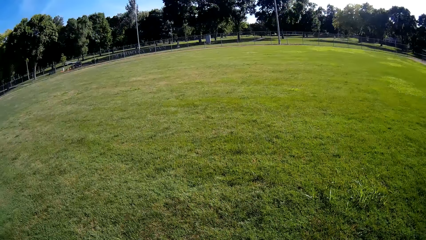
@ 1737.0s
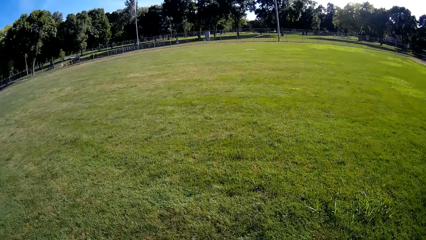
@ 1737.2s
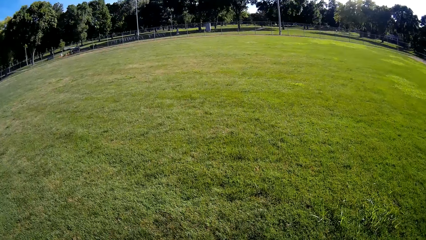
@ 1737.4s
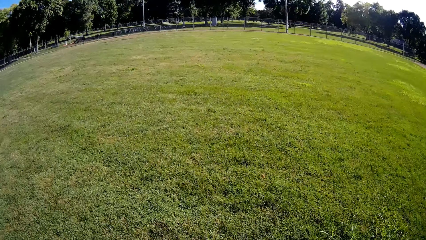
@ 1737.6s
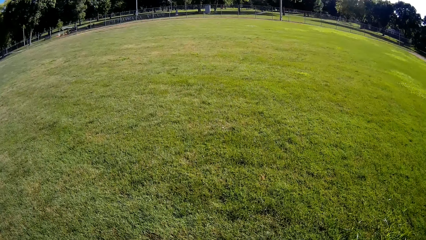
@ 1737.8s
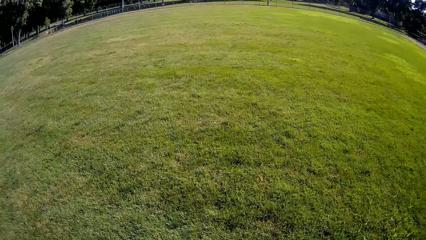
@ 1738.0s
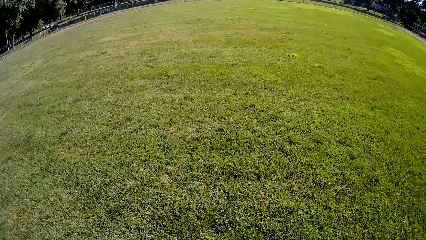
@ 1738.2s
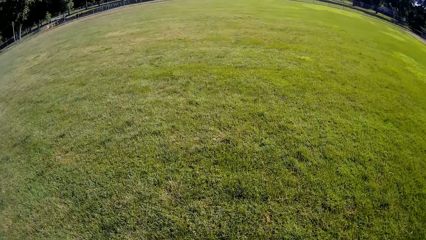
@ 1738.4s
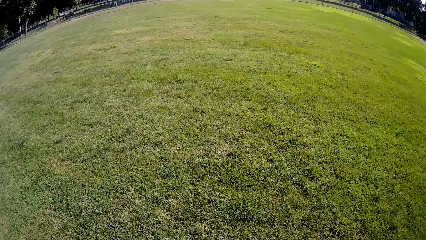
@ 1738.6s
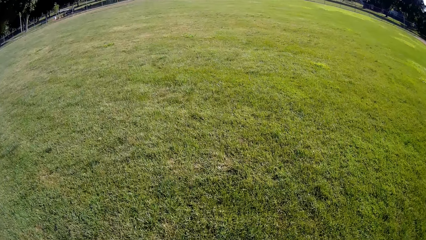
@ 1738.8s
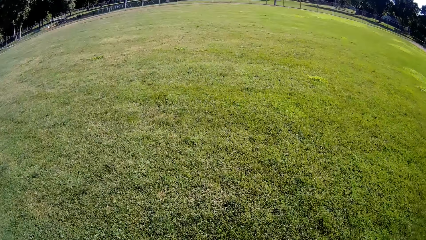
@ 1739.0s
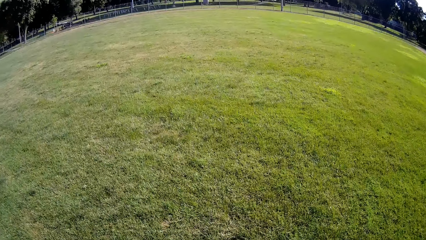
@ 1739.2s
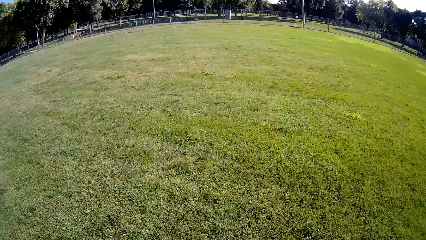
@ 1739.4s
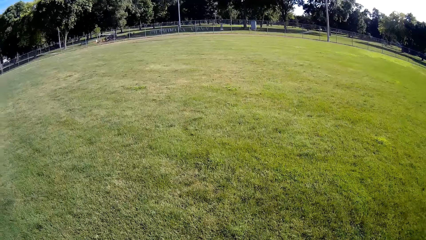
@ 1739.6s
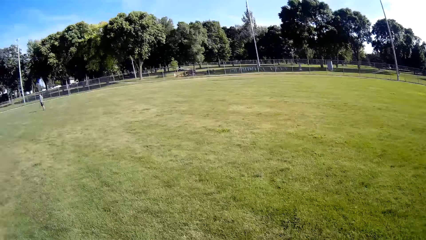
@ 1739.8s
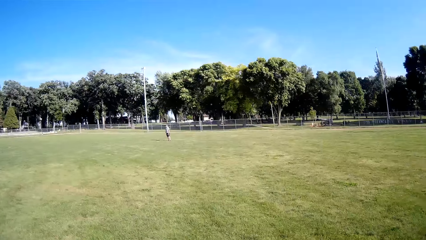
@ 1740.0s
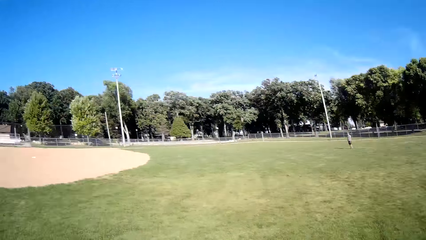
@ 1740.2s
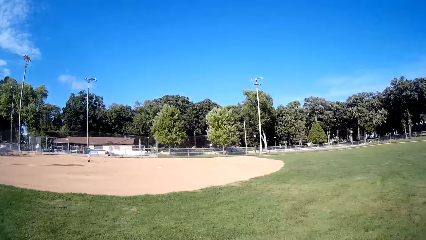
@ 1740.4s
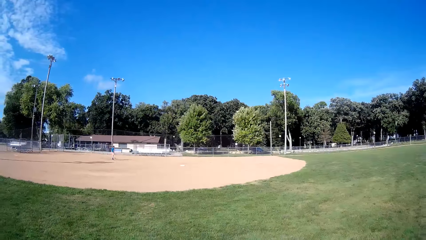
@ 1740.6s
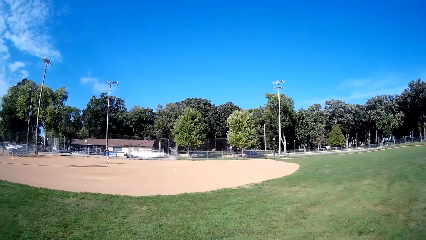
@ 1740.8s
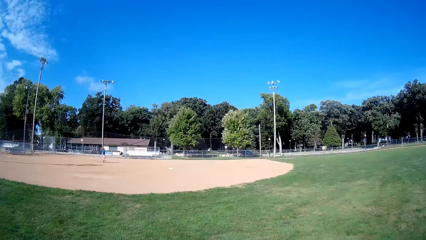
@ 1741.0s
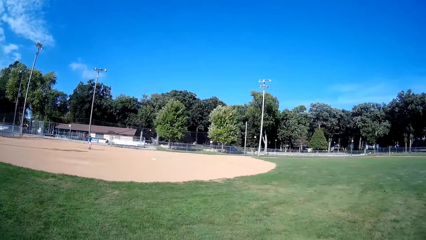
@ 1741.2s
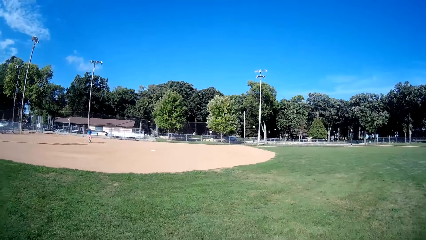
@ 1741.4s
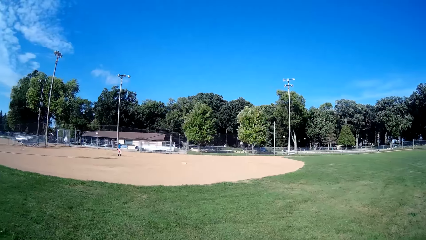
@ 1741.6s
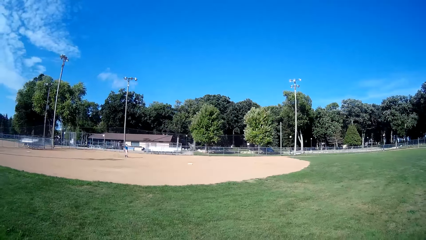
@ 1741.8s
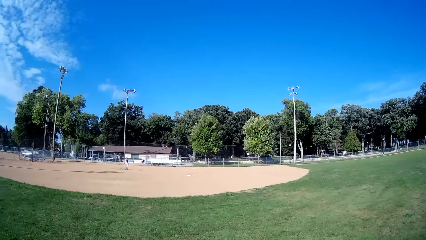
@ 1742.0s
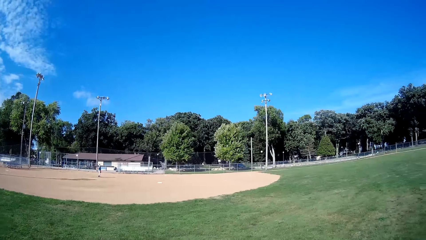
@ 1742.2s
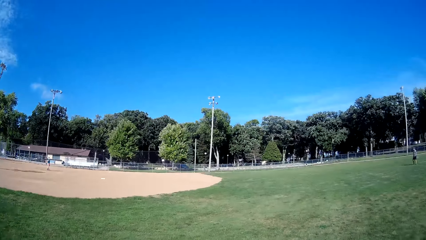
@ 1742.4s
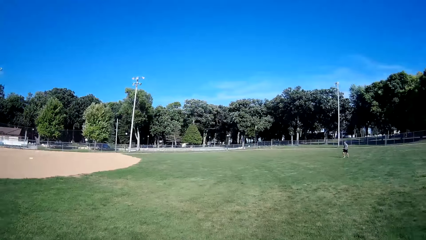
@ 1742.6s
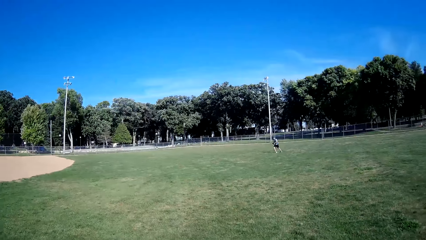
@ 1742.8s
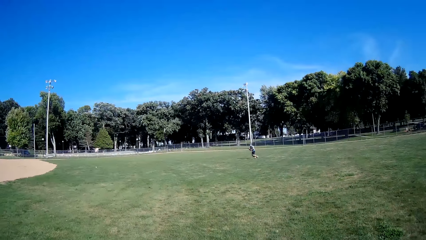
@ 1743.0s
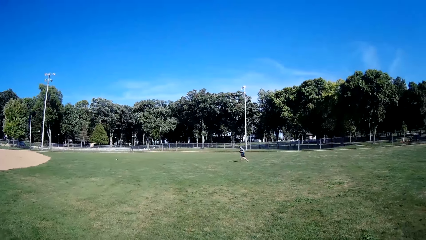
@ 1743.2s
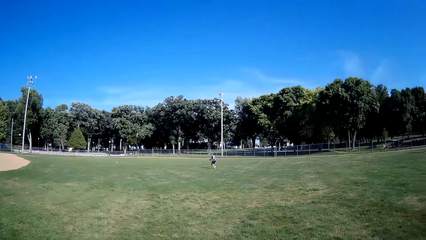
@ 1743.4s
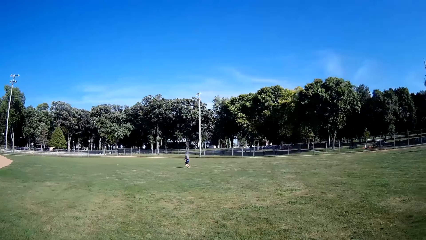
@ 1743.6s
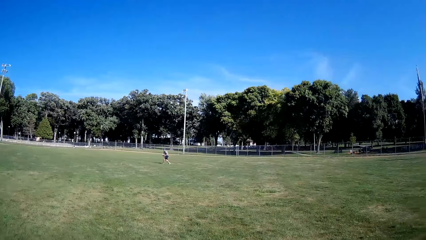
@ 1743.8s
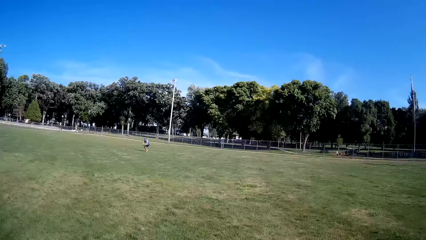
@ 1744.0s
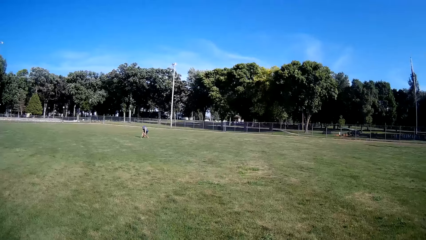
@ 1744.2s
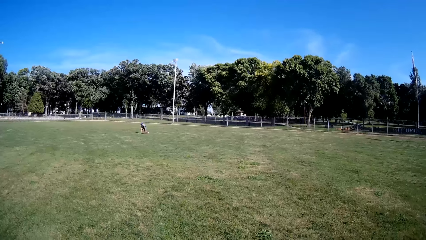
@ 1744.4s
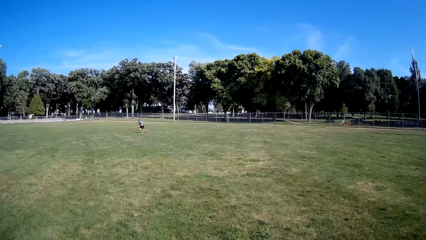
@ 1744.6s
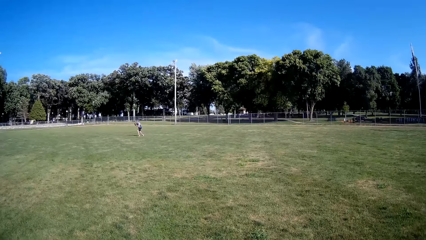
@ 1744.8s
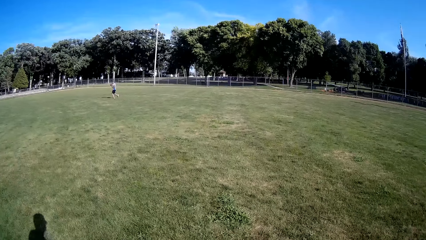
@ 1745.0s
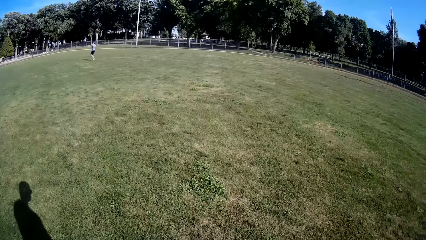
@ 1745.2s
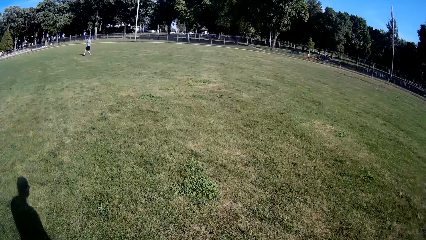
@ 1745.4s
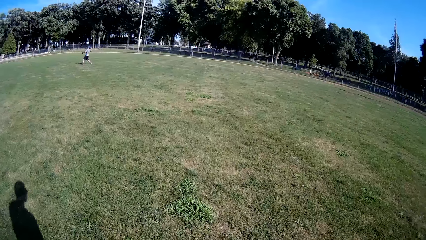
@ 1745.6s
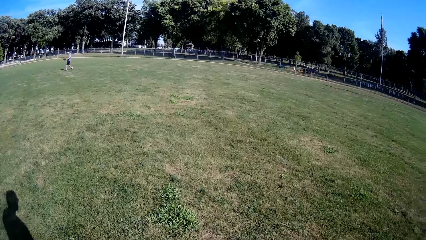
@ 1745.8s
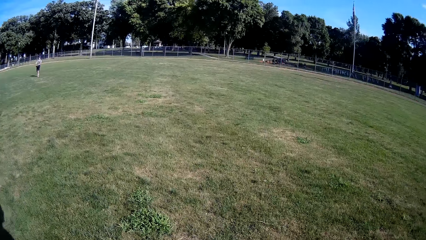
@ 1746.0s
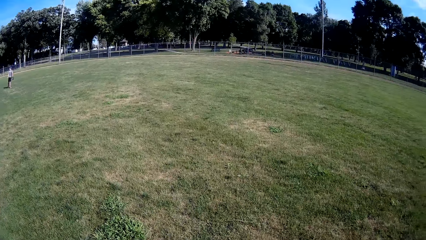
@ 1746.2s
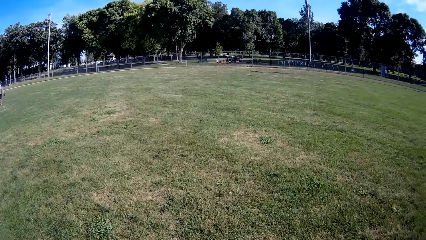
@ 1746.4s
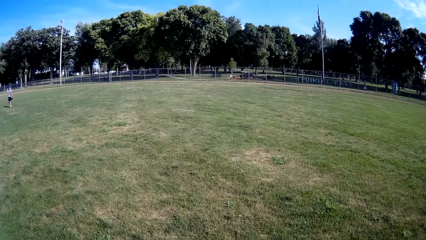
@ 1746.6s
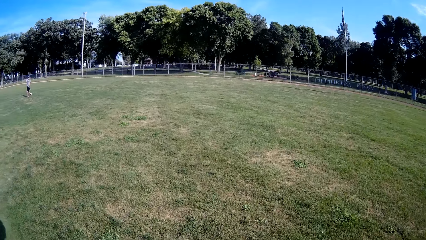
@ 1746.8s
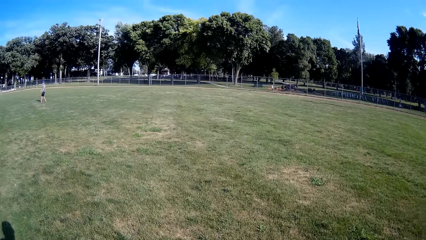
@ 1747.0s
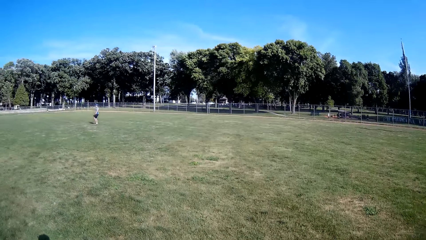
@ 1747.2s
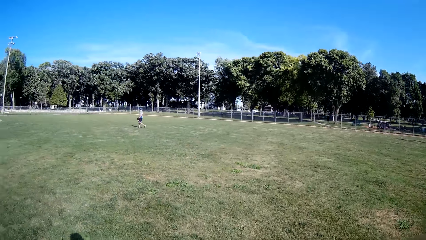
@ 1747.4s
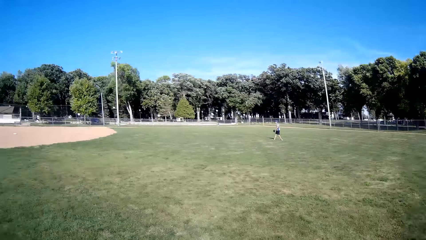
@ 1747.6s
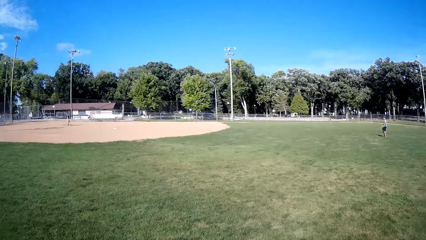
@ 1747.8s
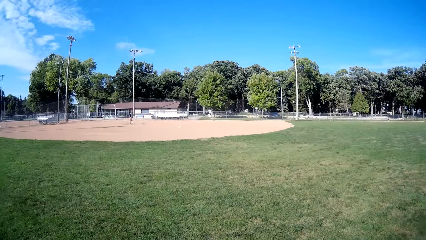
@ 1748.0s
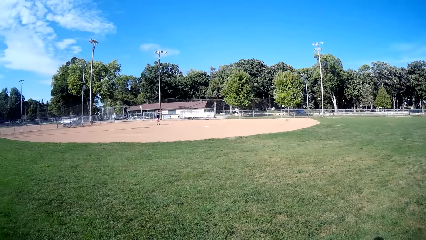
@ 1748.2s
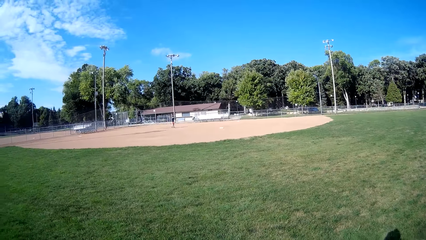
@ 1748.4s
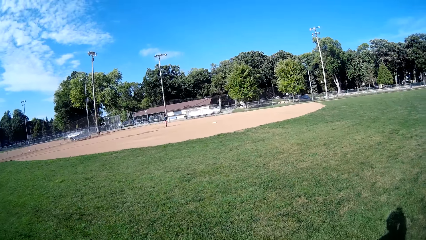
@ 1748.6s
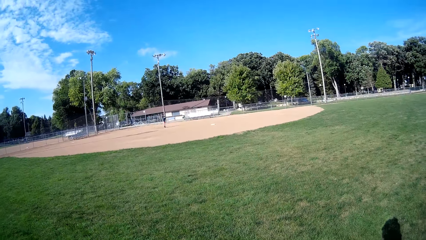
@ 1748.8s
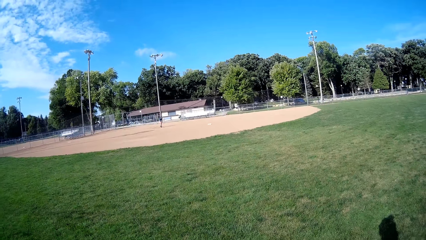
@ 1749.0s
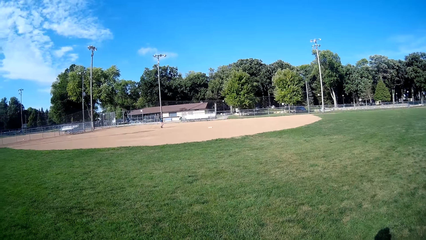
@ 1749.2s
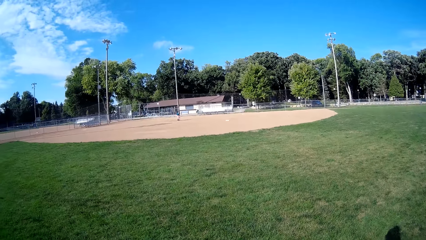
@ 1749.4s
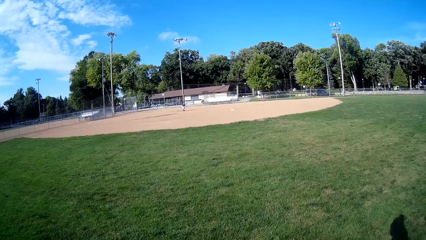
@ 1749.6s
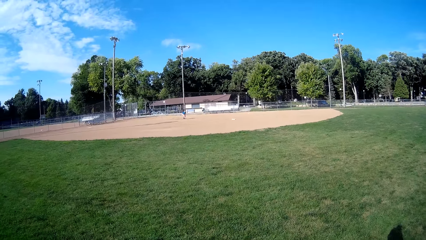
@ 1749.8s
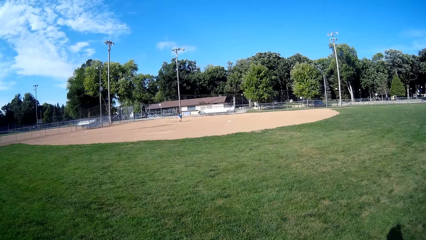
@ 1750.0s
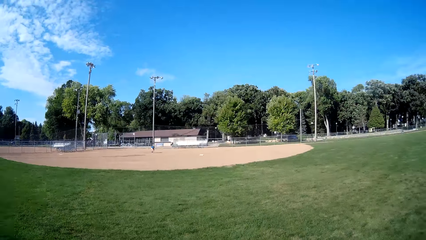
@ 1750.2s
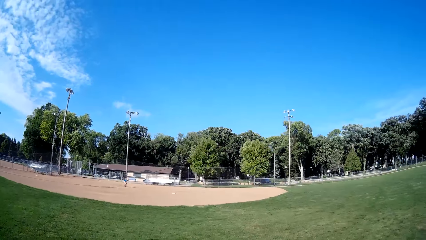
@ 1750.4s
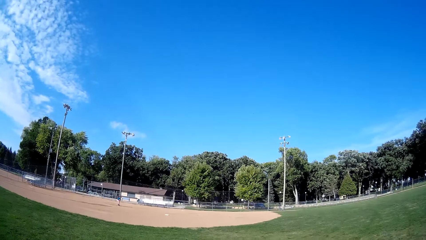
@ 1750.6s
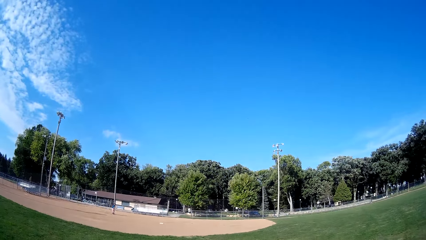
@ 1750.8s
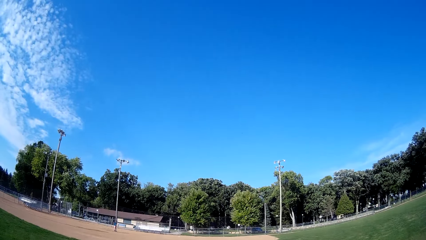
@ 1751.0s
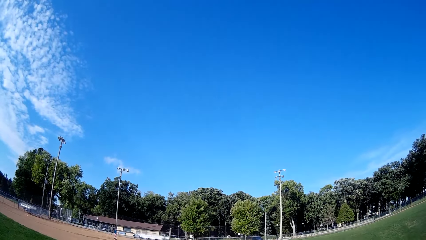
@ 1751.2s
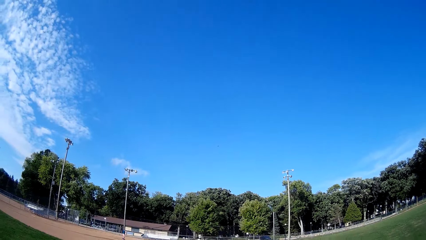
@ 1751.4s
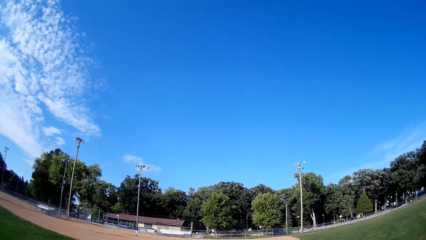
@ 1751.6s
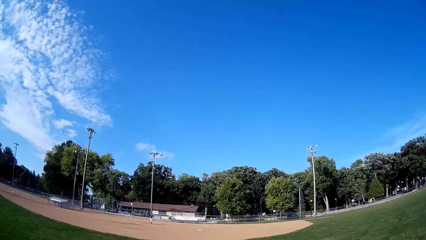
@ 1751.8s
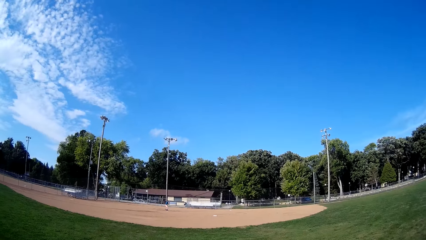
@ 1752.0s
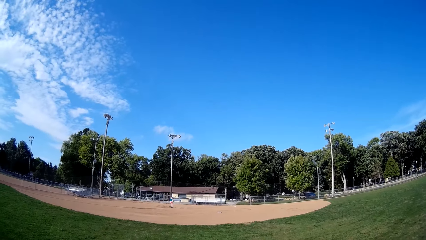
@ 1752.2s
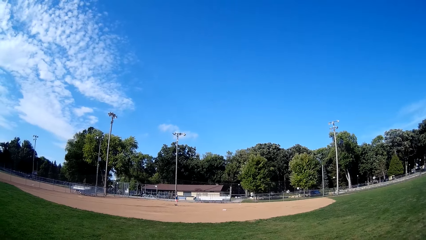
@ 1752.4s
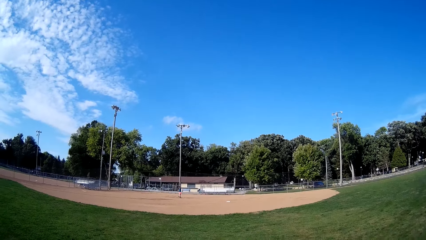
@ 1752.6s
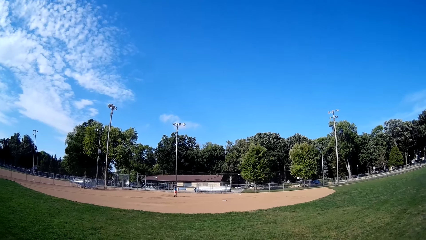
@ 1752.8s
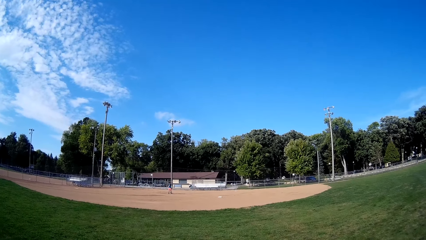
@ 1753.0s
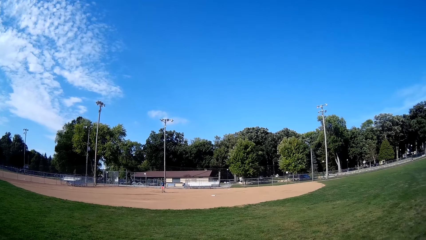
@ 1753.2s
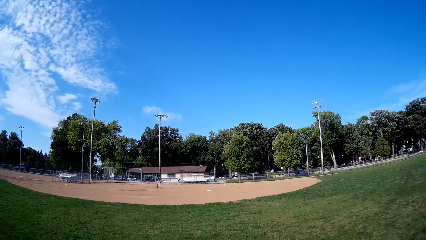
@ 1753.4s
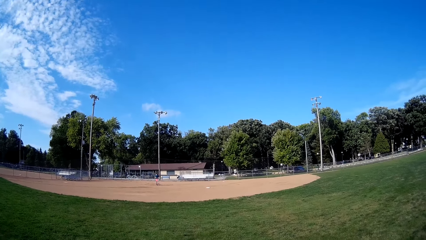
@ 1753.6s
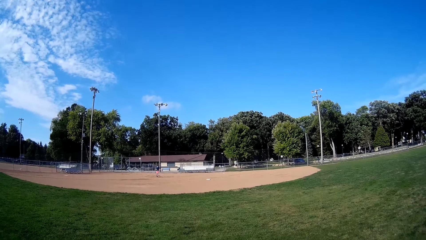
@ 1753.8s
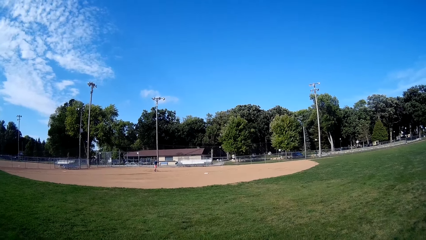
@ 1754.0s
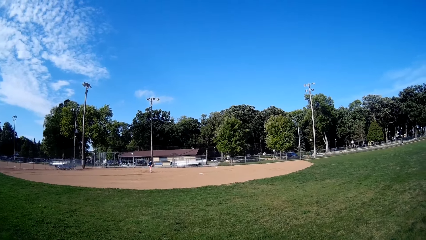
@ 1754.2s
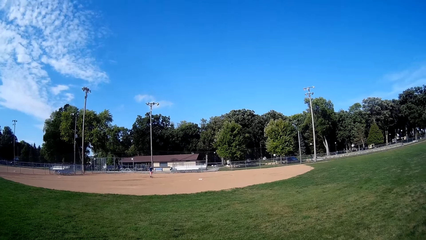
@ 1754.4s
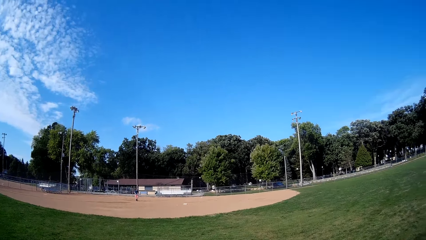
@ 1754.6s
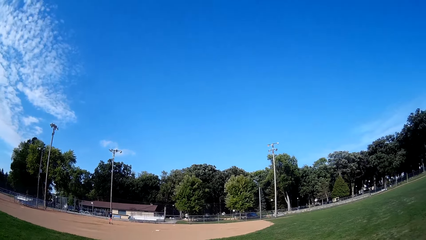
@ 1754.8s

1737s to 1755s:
The camera wearer walks forward on the field. They turn to the other side and stop for a while. A man throws the ball in the air and hits the ball with the bat. Another man runs towards the ball and picks up the ball. The camera wearer walks forward on the field. The other man throws the ball towards the first man. The first man picks up the ball, throws the ball in the air and hits the ball with the bat. The camera wearer stops for a while.
